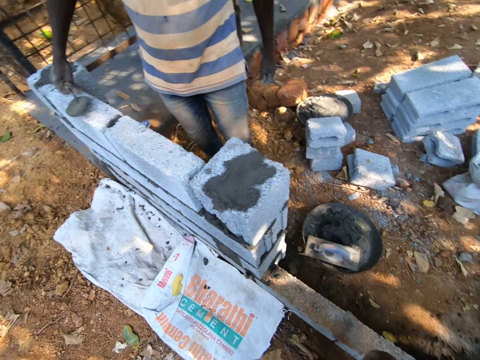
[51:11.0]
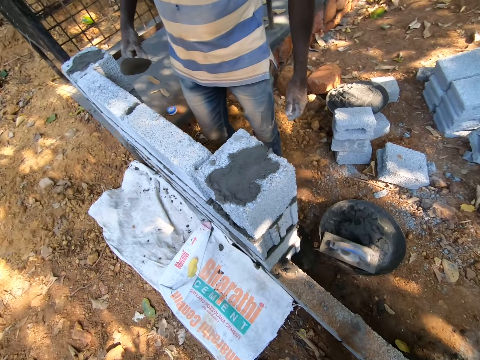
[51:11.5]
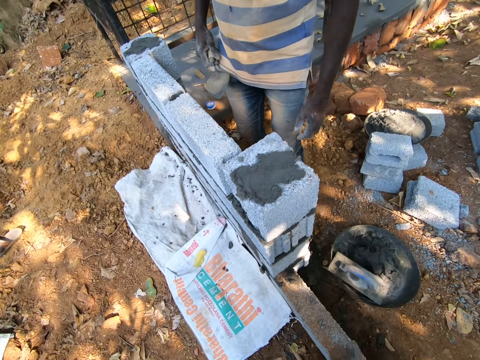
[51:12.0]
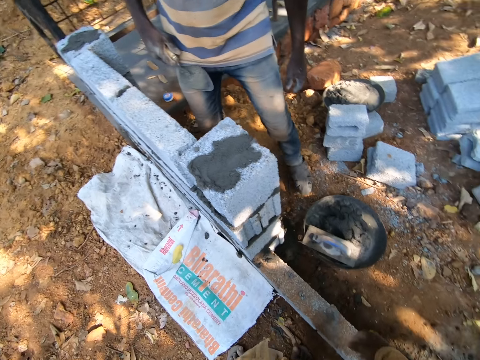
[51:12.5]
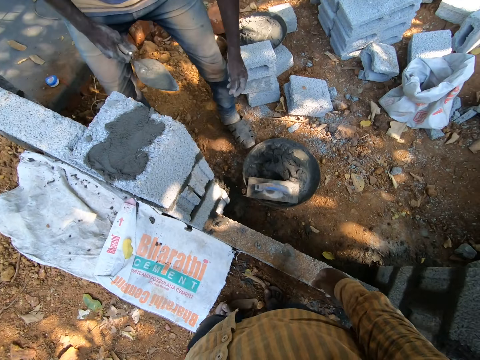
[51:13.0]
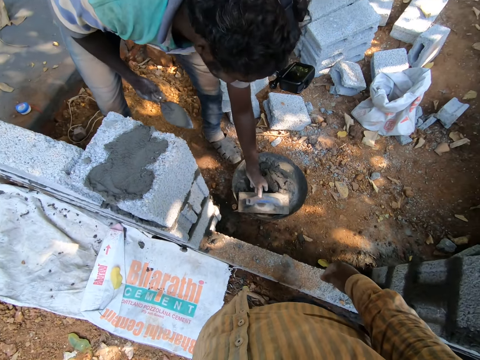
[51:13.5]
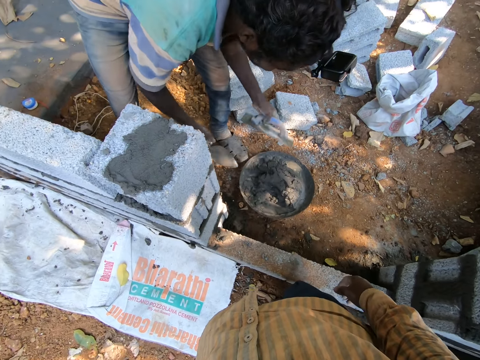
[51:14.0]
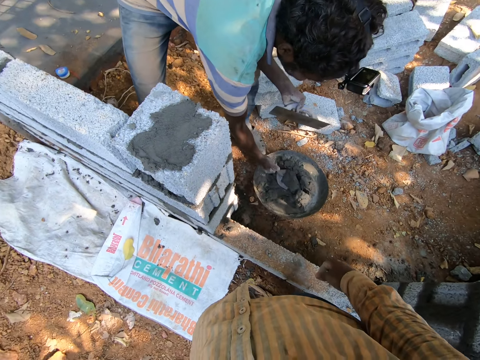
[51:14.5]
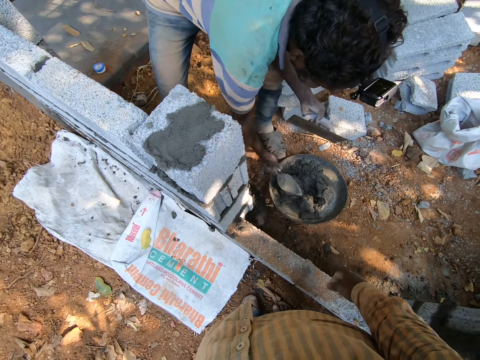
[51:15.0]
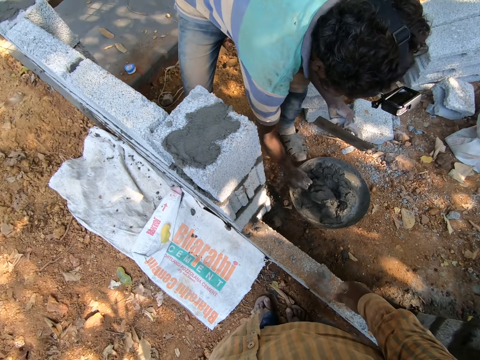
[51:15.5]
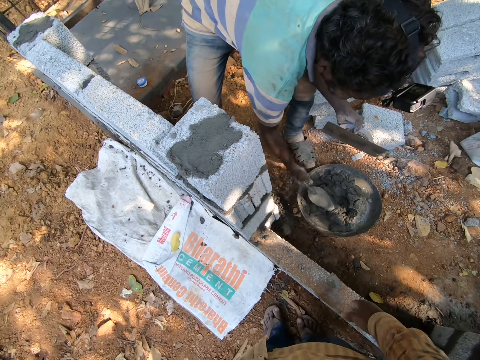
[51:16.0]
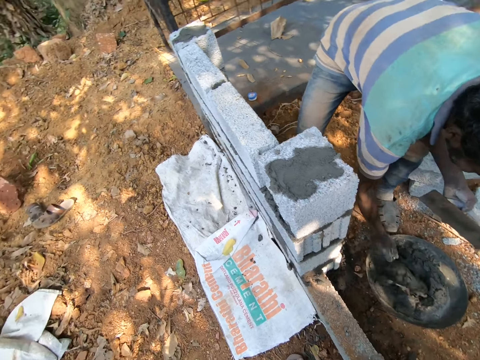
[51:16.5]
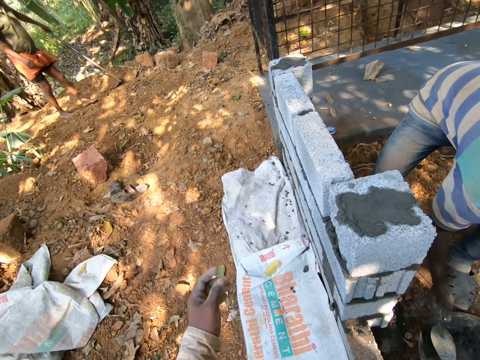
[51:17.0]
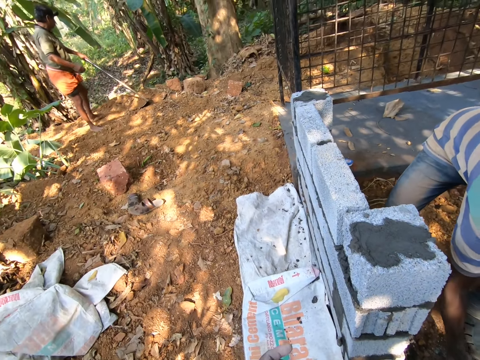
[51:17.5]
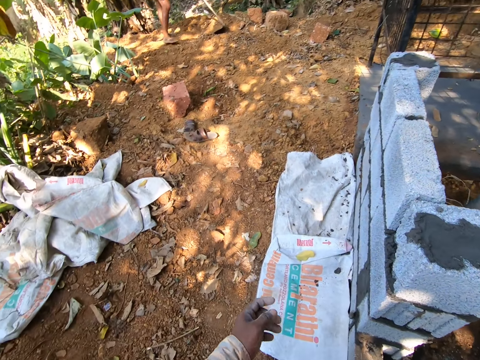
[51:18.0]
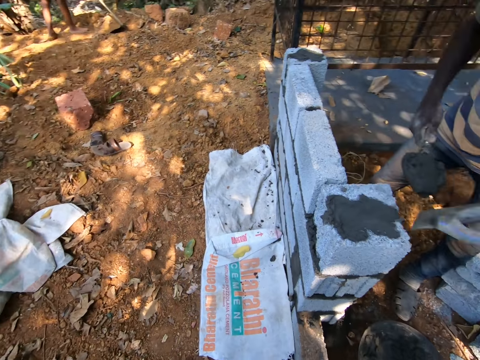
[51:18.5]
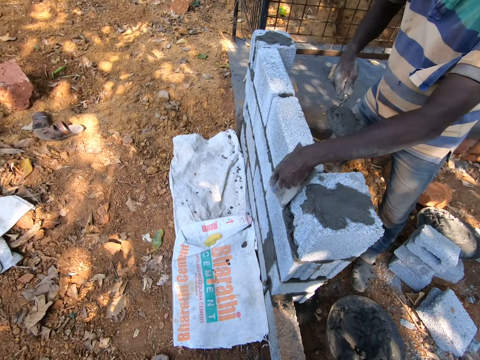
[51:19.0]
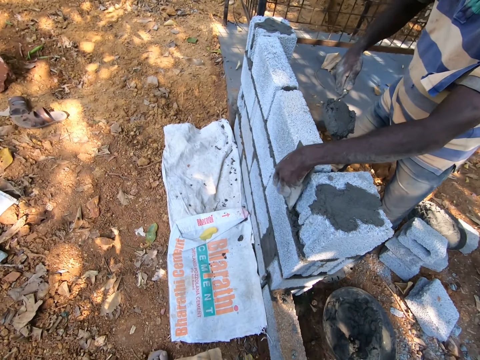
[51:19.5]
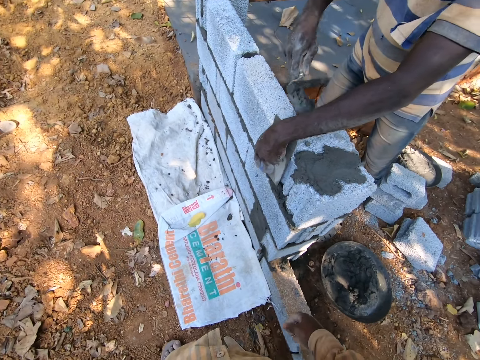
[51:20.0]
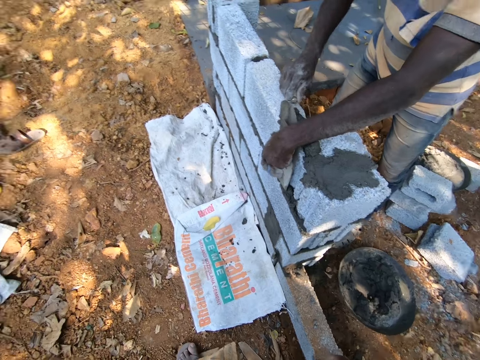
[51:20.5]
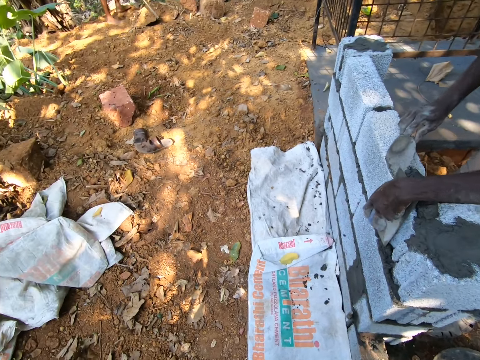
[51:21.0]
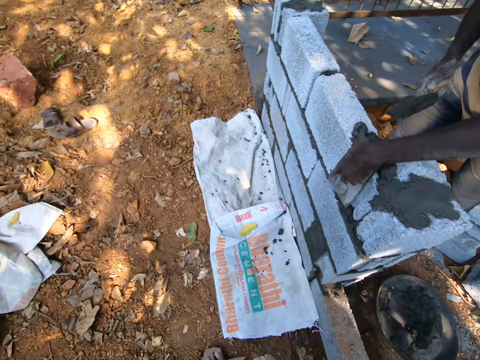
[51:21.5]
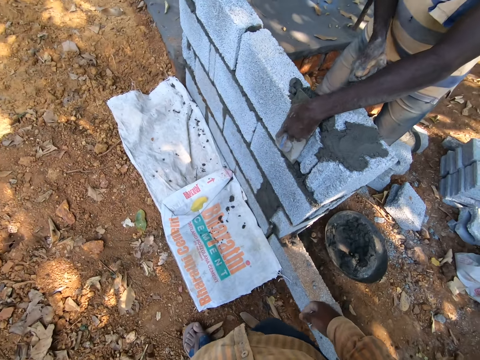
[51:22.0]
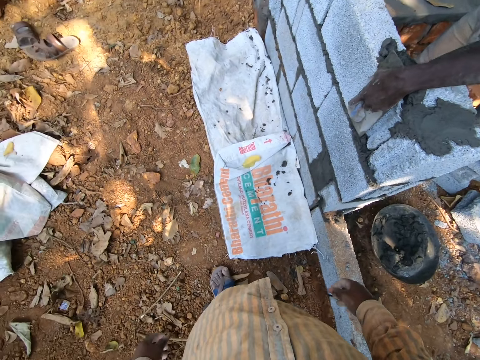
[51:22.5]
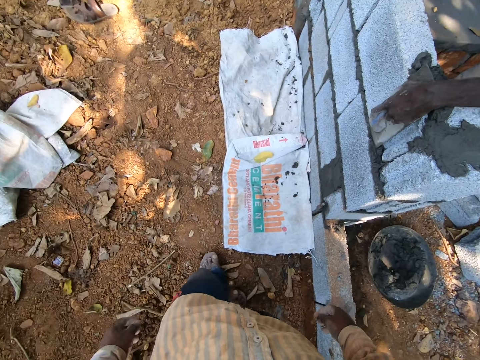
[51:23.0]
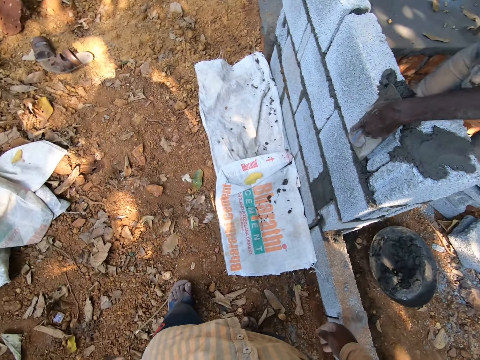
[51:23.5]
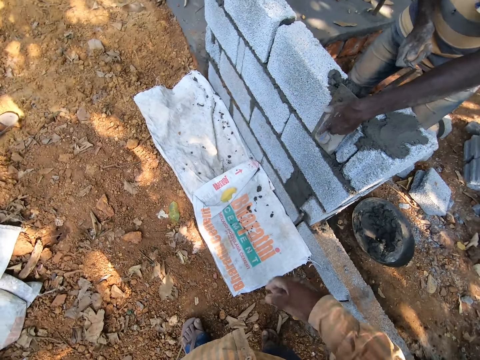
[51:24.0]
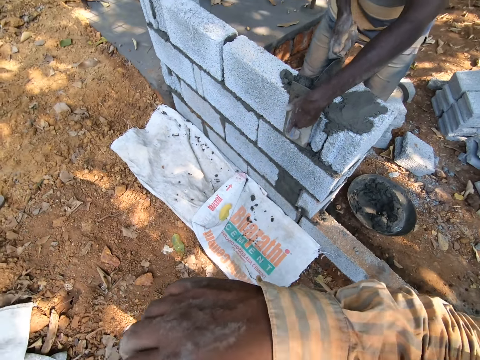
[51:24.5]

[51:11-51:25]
A man takes a trowel from the brick. The man picks up a rubbing trowel in the head pan with his left hand. The man mixes the mortar in the head pan with the trowel in his right hand, and puts the rubbing trowel on the brick with his left hand. Another man interacts with the camera wearer and the first man. The first man pours the mortar on the brick in the bricks' gap with the trowel in his right hand.

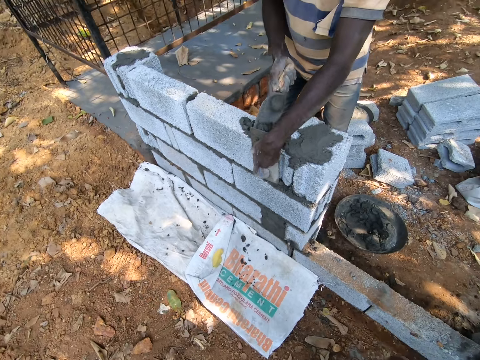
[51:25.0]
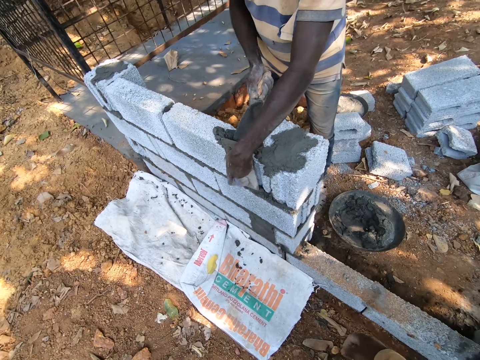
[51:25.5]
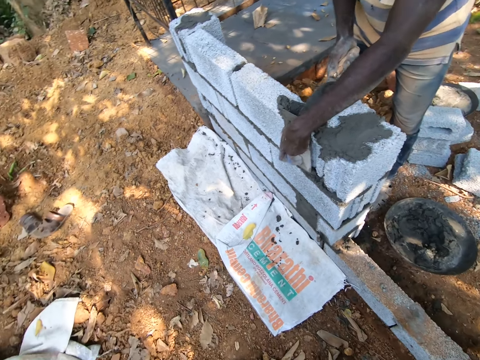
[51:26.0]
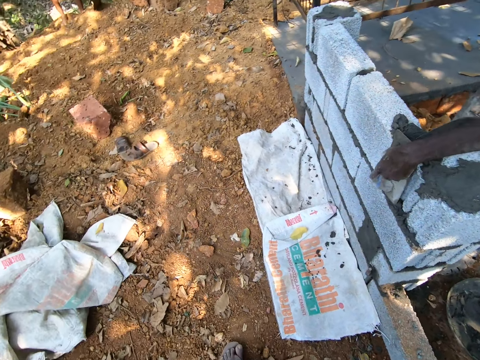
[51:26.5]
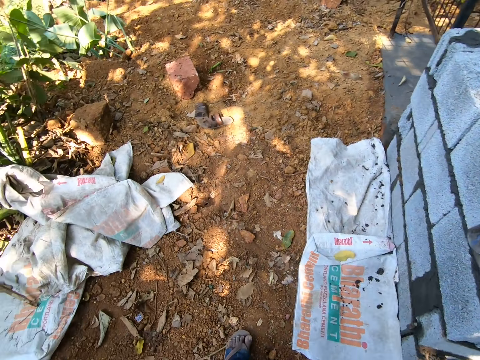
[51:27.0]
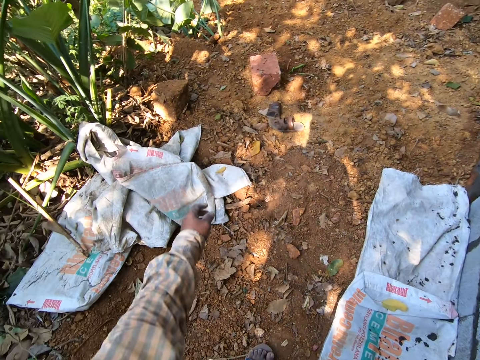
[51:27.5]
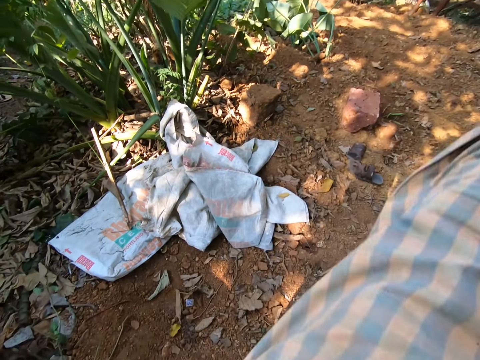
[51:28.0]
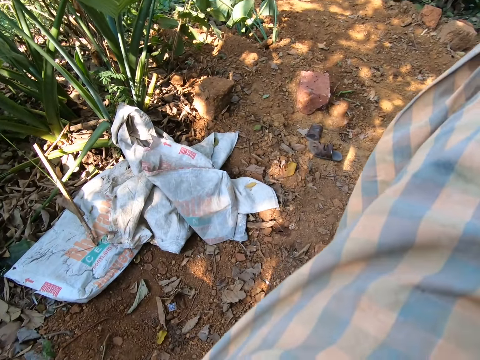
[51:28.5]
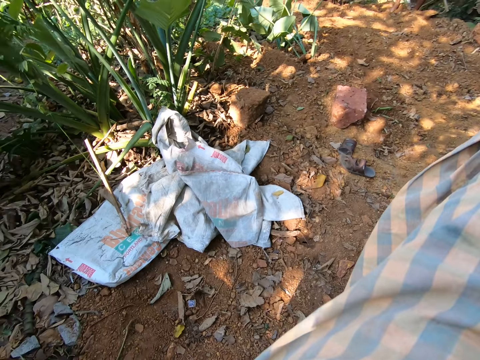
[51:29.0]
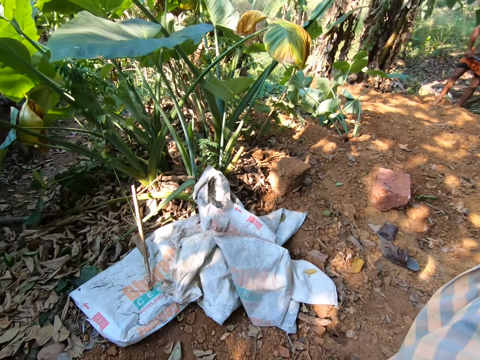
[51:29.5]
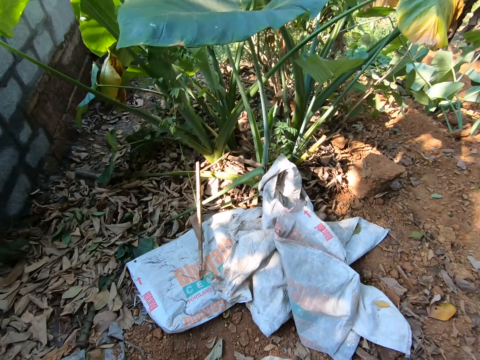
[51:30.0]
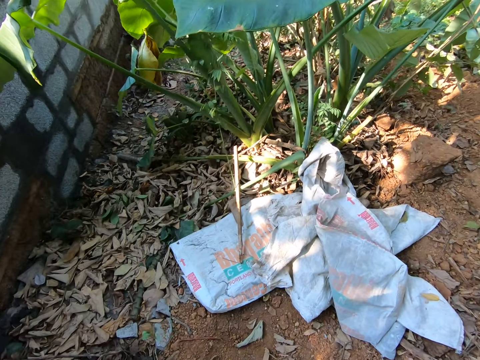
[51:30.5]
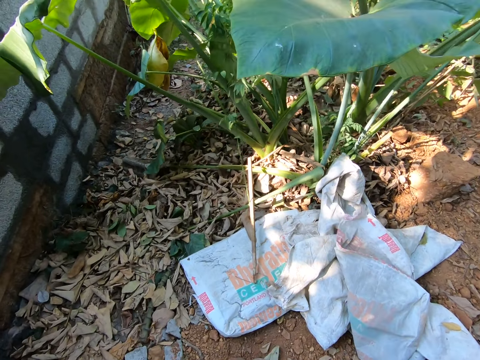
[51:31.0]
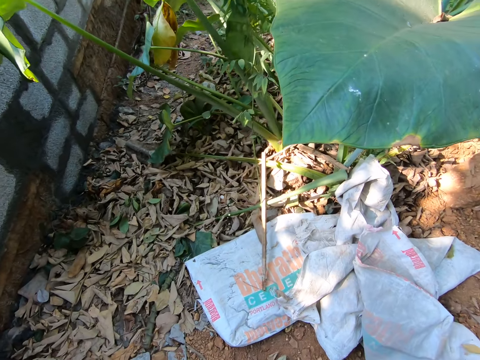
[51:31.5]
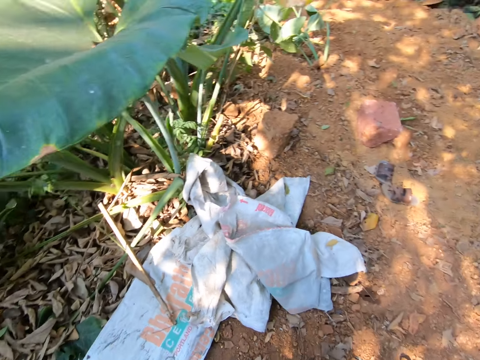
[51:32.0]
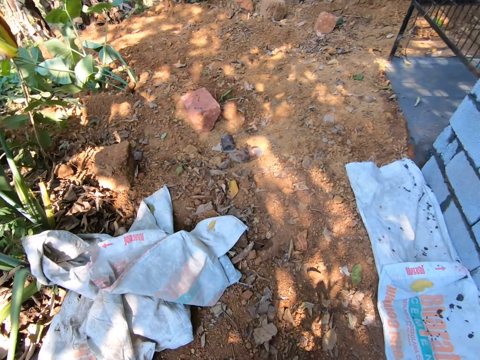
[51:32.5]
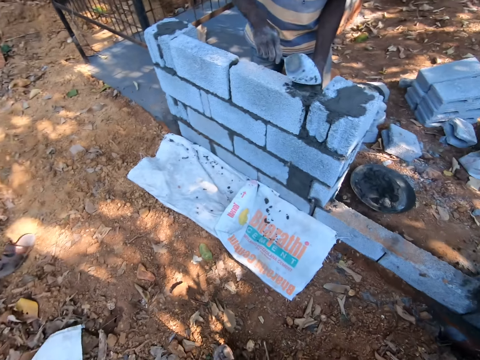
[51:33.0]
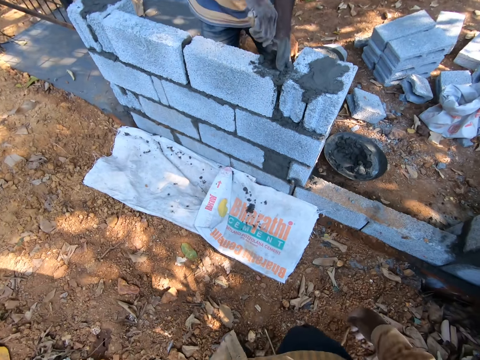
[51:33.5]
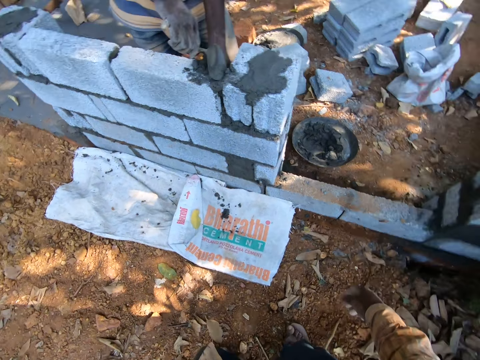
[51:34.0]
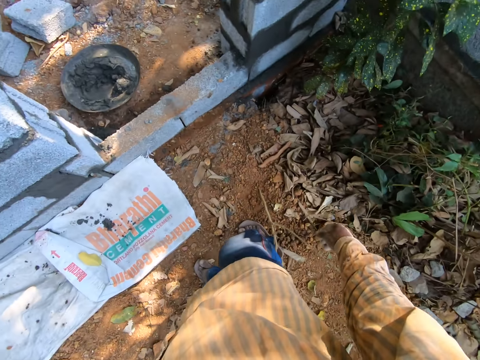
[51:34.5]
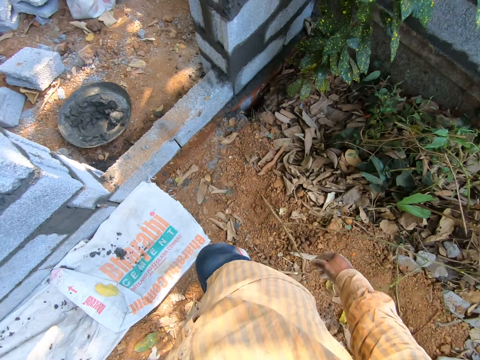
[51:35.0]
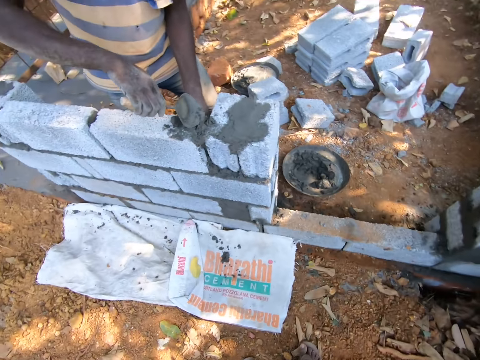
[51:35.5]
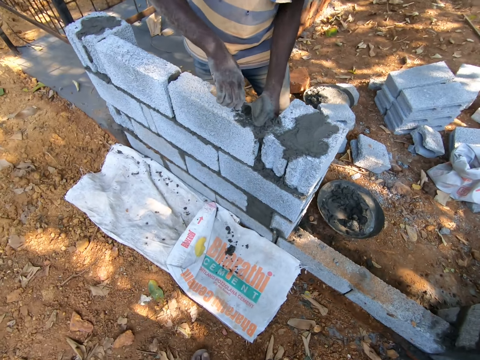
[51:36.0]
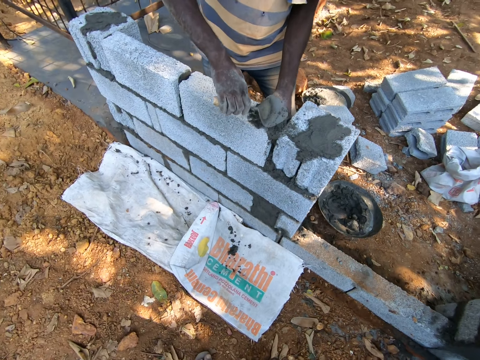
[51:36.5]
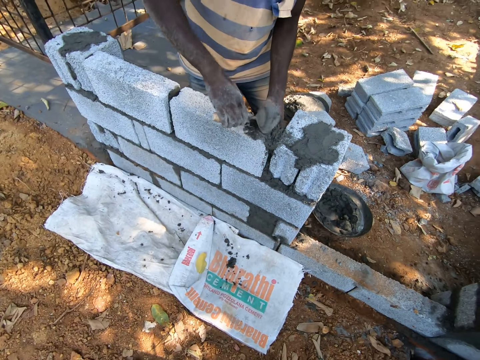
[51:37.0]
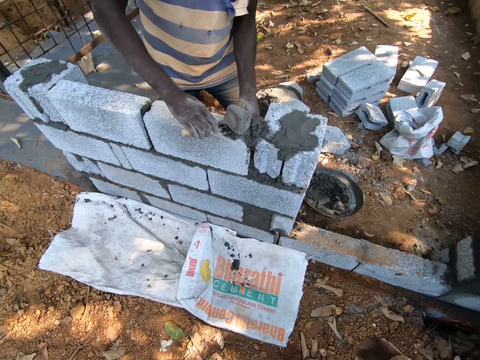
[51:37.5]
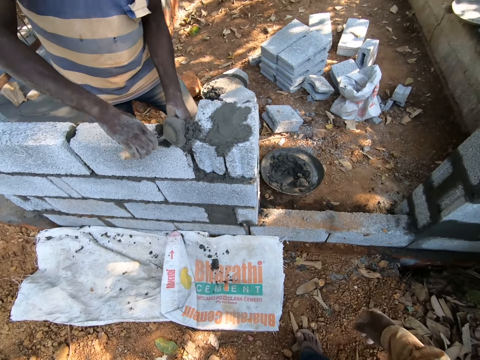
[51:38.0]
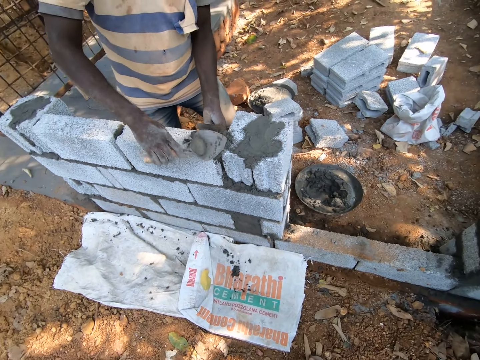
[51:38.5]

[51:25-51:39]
The camera wearer lifts up an arm.
